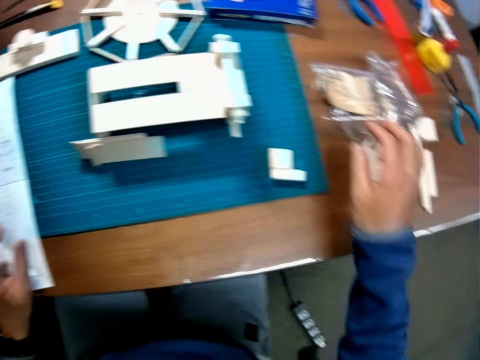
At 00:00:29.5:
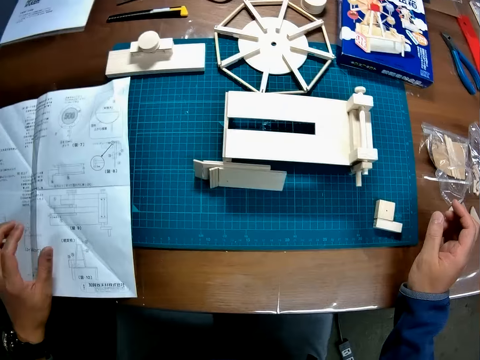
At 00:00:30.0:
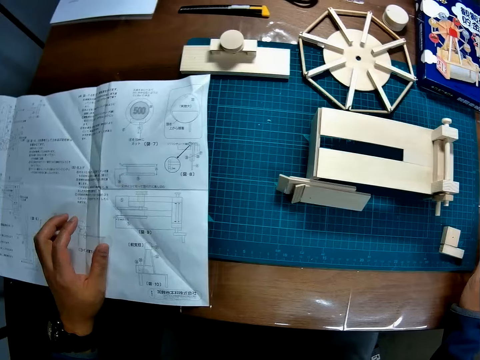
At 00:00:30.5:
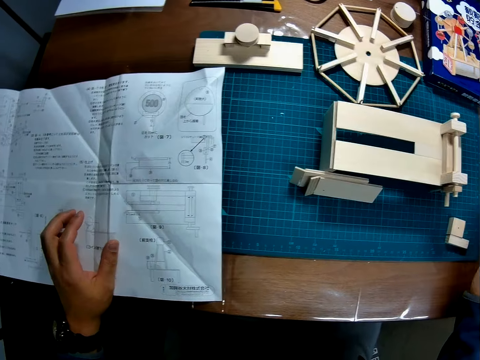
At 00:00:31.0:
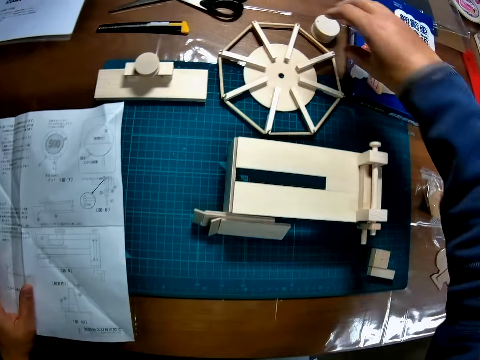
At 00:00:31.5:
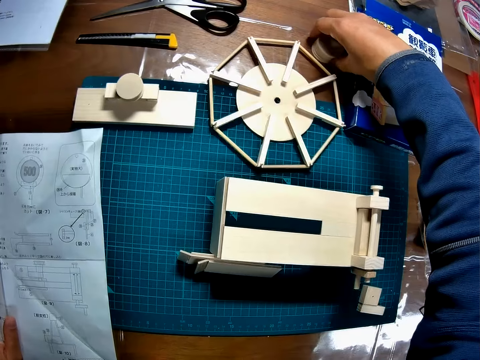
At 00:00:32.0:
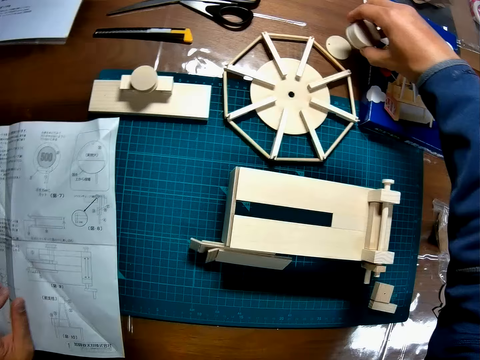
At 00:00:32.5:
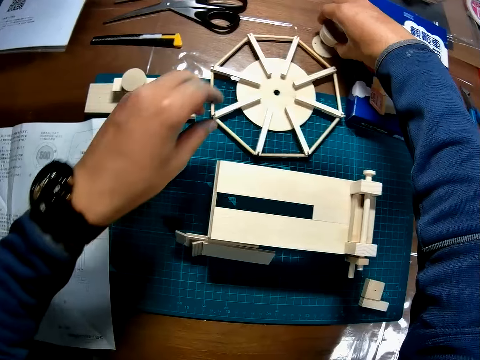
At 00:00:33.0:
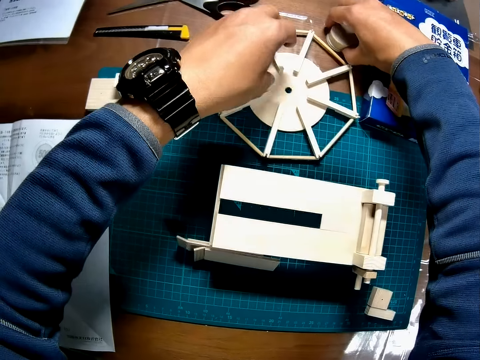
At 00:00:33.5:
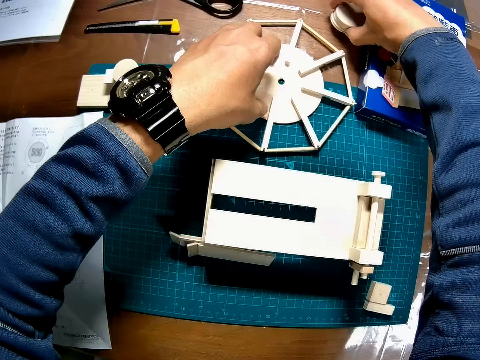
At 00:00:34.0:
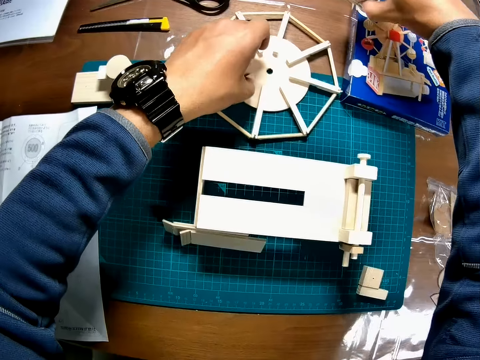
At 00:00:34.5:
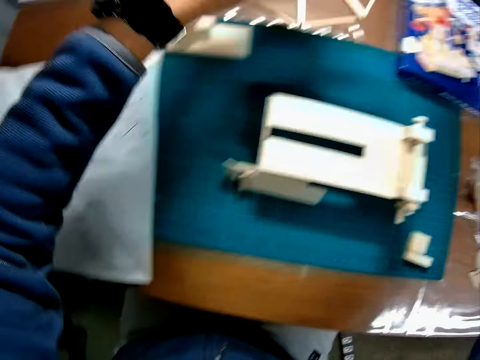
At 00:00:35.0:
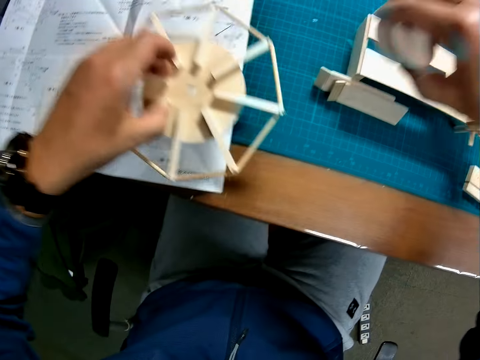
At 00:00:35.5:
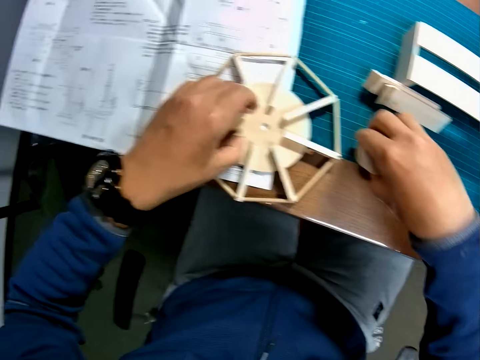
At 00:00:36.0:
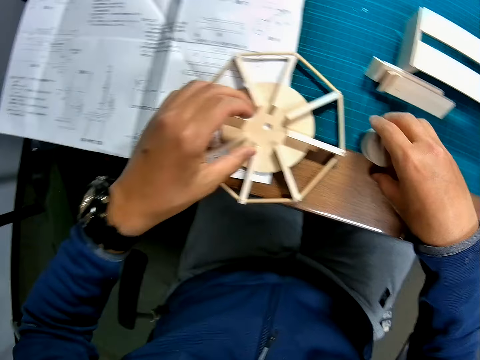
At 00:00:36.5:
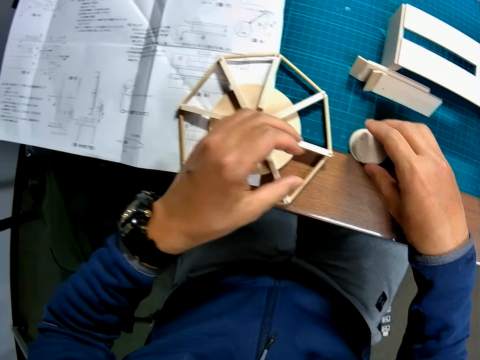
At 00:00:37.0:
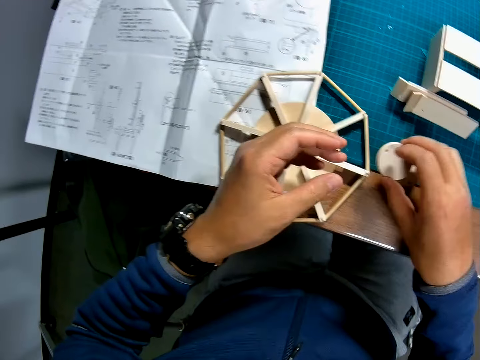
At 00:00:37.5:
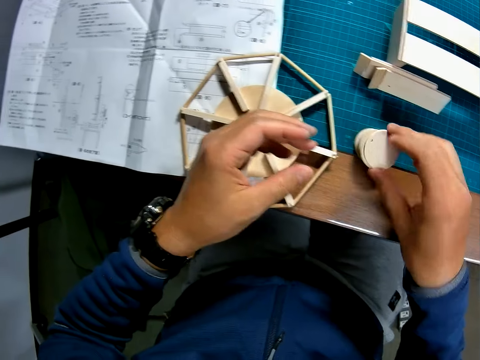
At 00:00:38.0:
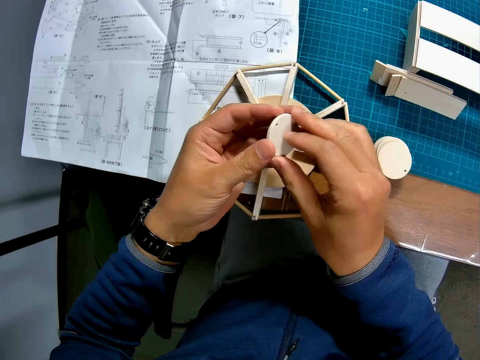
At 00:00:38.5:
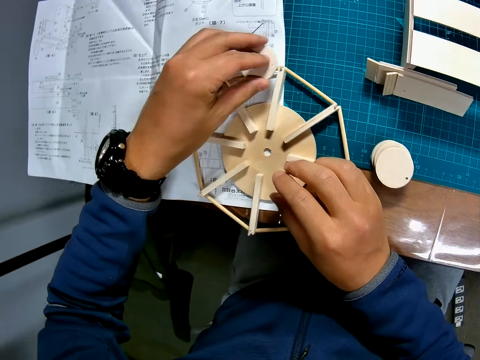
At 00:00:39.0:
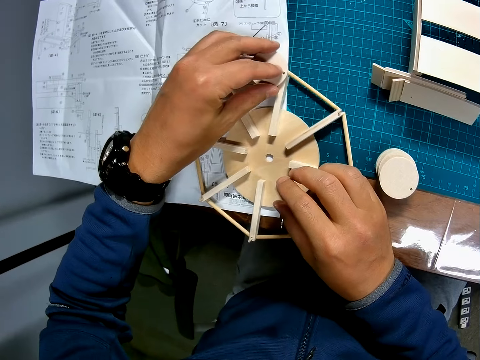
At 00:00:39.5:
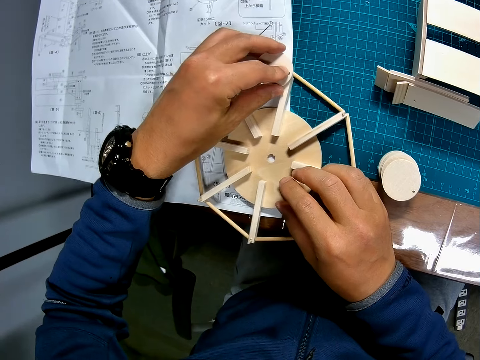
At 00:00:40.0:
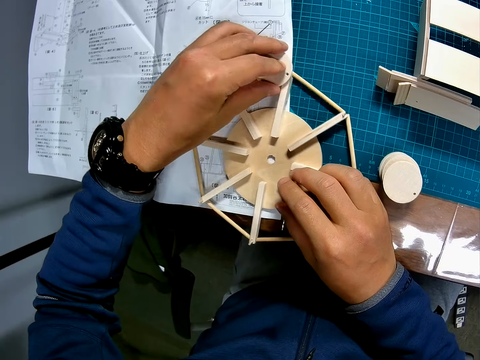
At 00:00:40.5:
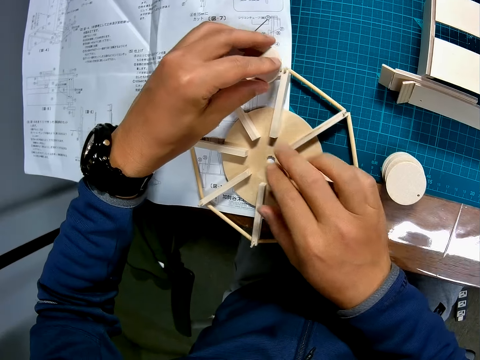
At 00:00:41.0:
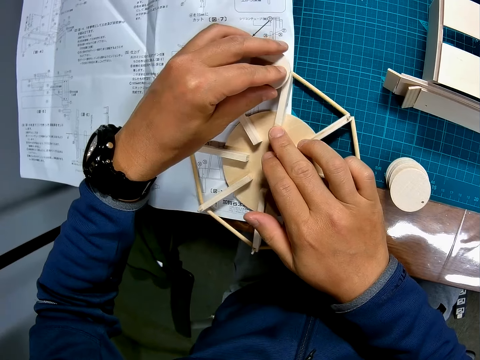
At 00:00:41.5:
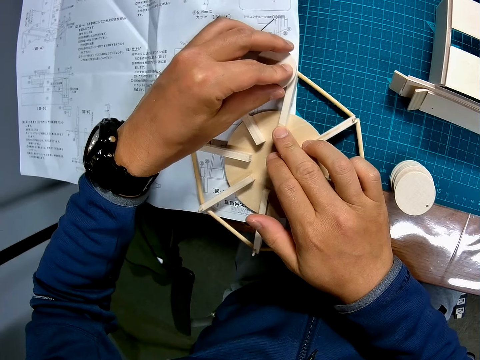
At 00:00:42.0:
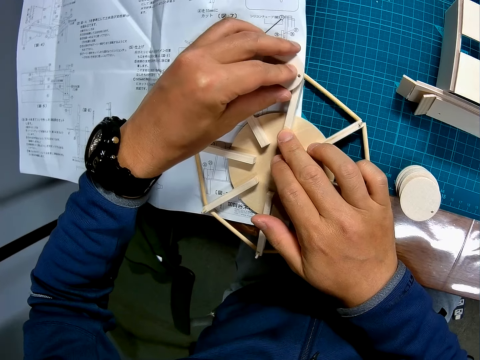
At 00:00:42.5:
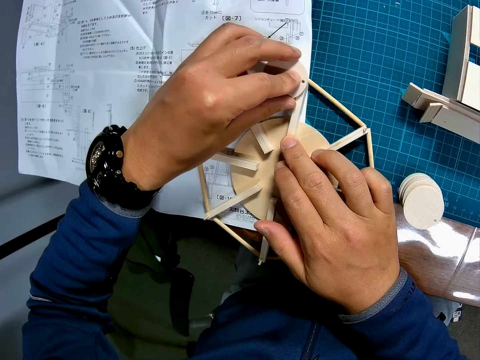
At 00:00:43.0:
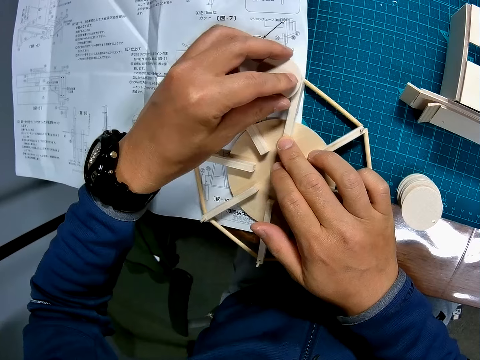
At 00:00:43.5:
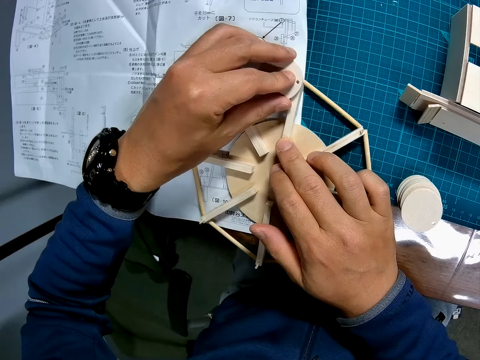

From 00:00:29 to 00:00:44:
The camera wearer touches a paper on the table. He looks around on the table. He grabs pieces of wood from the table. He carries small circular wood pieces on the table with his right hand. He carries a larger circular wood piece with his left hand. He drops the wood pieces in both hands on the table. He takes one of the small circular wood pieces. He fixes the woods on each other. He places one of the small circular wood pieces on the large circular wood piece.

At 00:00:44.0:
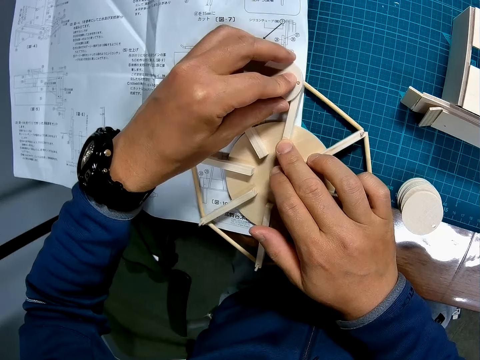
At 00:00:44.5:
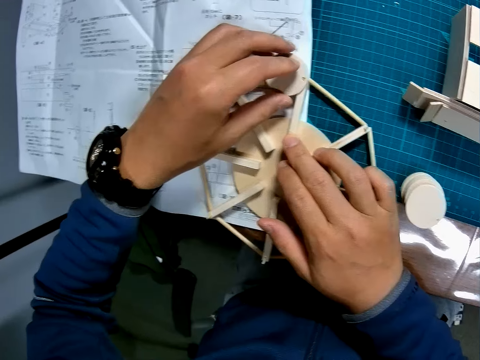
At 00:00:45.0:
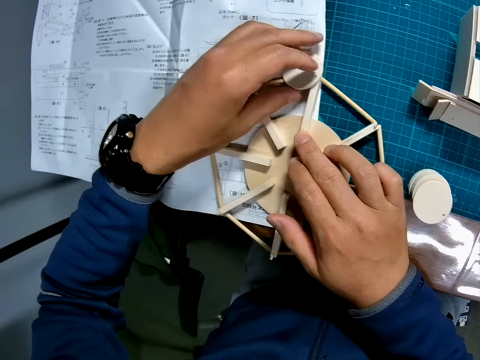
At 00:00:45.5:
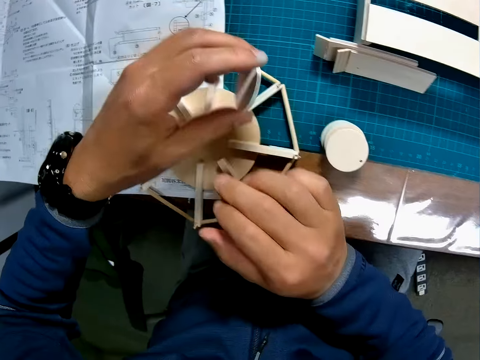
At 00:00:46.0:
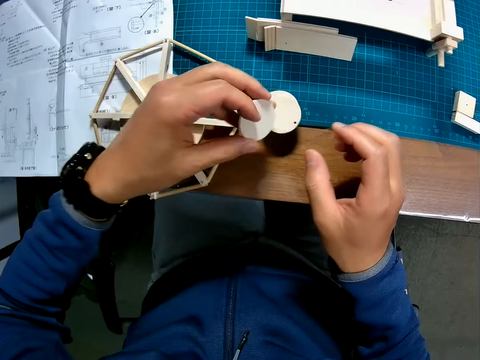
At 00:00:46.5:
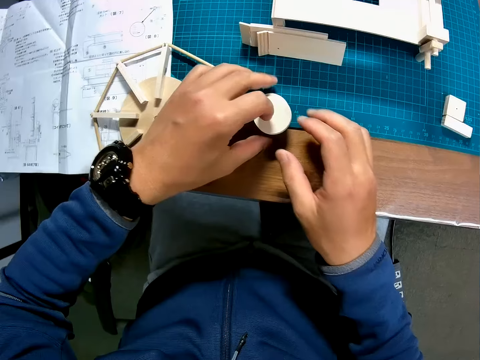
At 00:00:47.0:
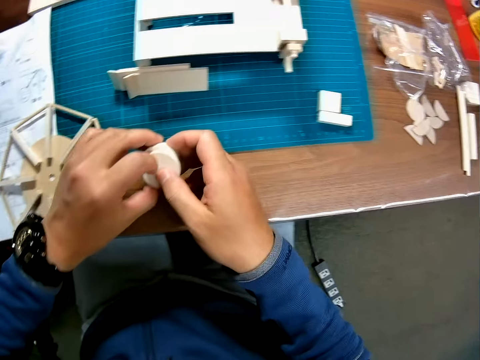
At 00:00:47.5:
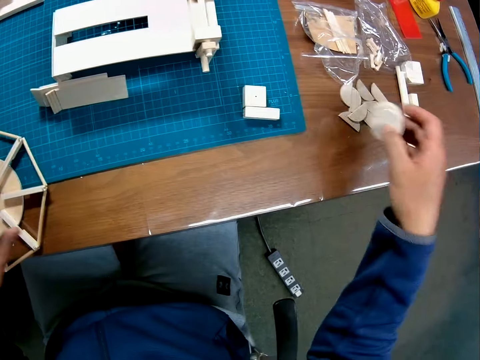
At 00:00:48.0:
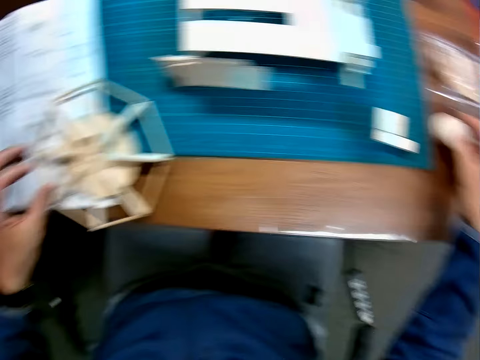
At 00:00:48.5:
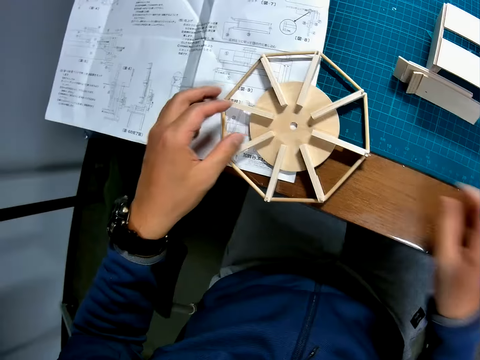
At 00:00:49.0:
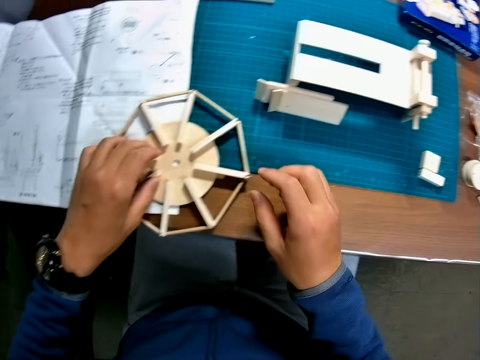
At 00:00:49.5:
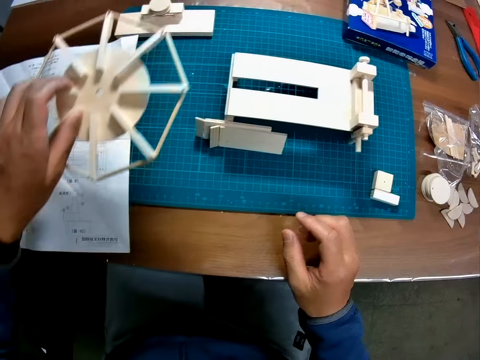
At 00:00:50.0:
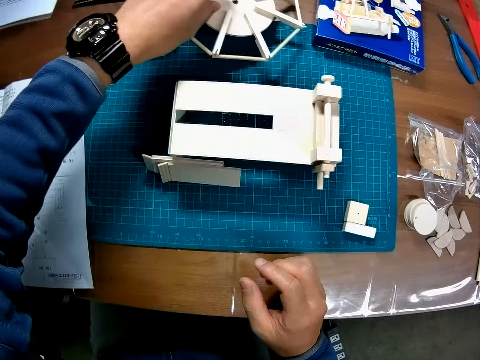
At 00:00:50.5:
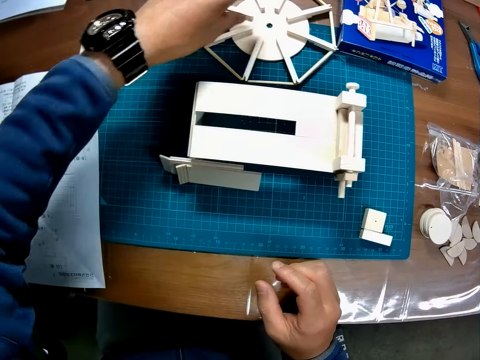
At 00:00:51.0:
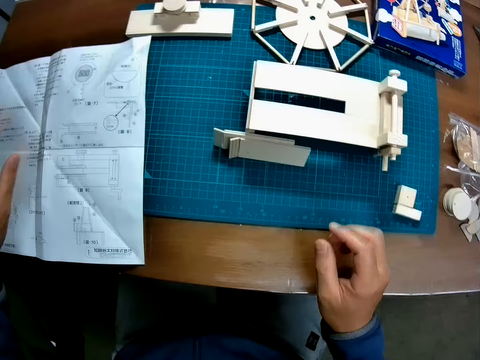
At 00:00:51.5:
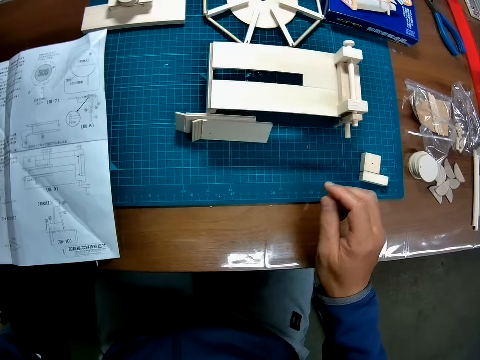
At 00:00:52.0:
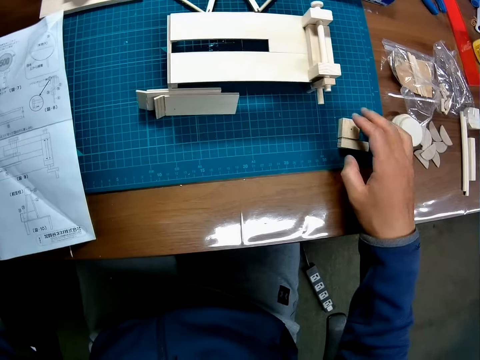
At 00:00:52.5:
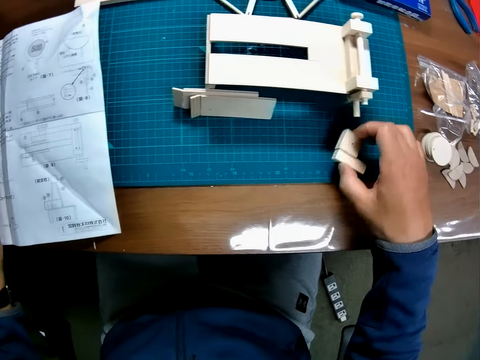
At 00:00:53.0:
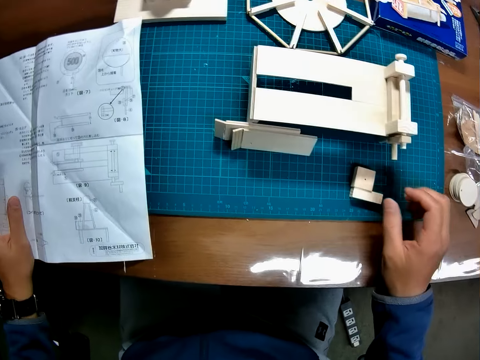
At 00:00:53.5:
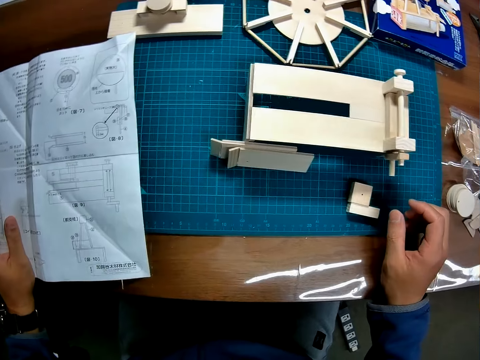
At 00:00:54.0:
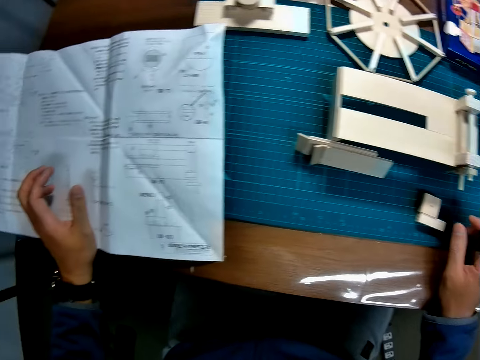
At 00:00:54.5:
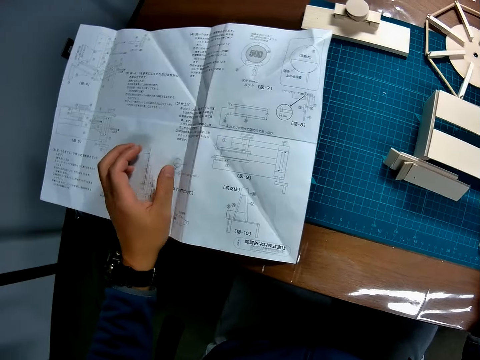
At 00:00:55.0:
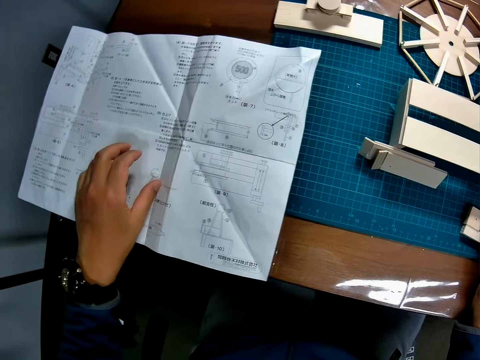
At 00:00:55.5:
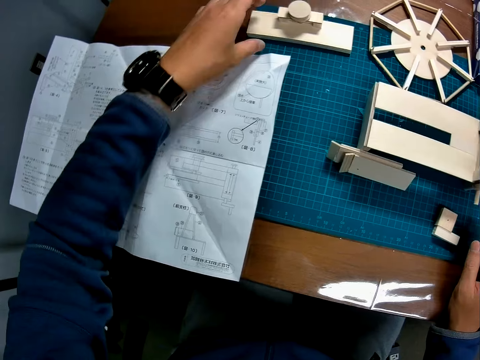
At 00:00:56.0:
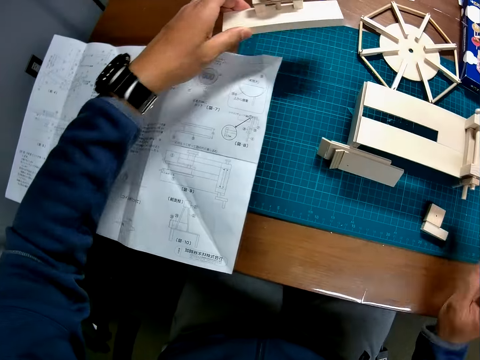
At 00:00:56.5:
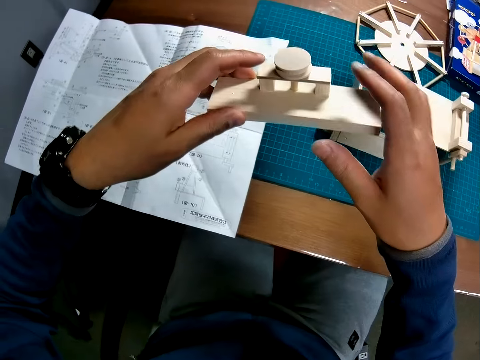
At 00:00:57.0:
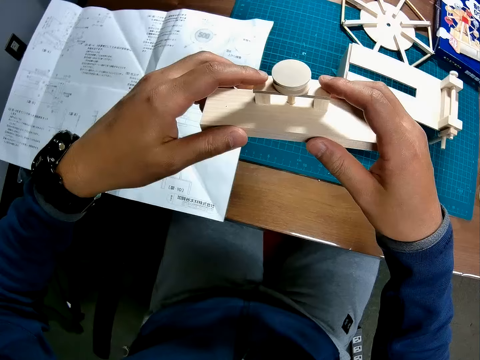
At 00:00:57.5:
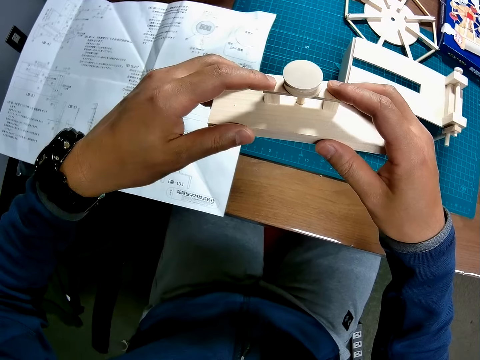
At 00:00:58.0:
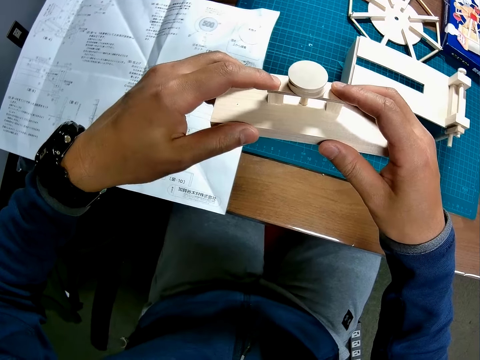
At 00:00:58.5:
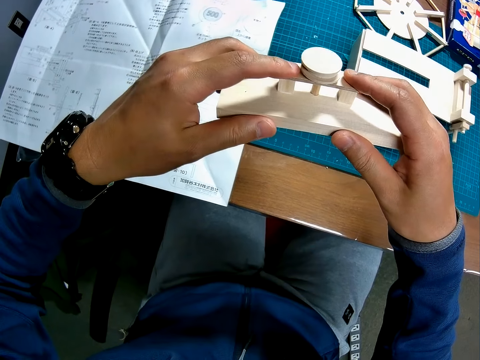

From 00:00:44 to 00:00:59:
The camera wearer drops the small wood piece on the other wood pieces. They move the circular wood pieces to a new spot on the table. They take pieces of wood from the table and place the woods on the table. They move the large circular wood piece to a new spot on the table. They grab a bigger piece of wood and place the wood on the table. They take a wooden piece from the table. They move another wood piece to a new spot on the table. They put the piece on the table. They carry the woodwork. They take the handcraft wood from the table and hold the handcraft in hand.
